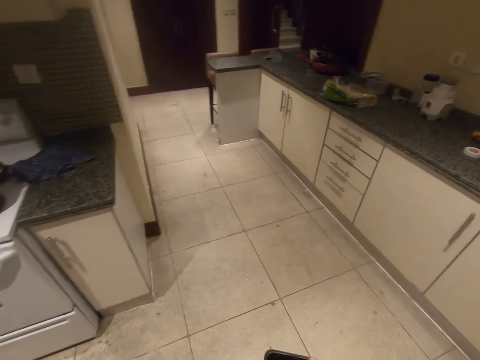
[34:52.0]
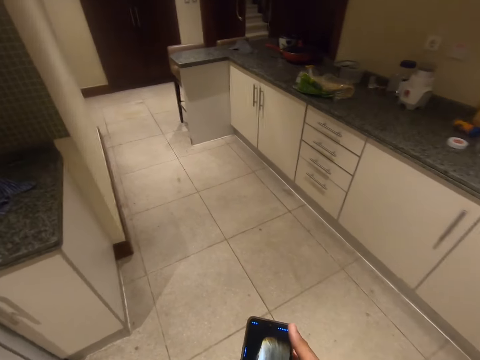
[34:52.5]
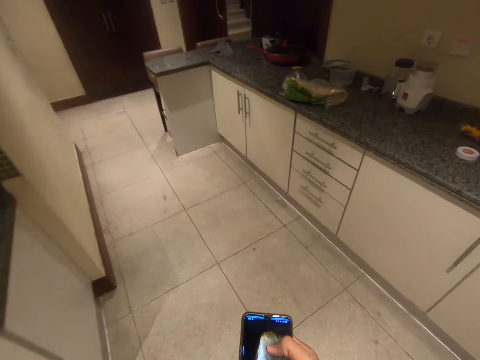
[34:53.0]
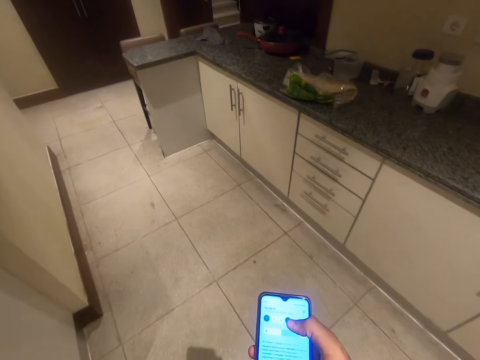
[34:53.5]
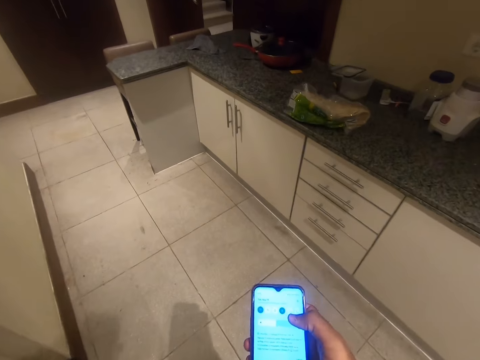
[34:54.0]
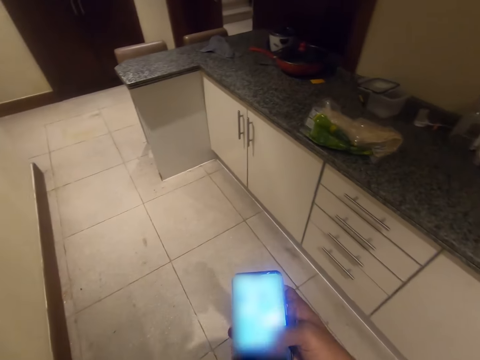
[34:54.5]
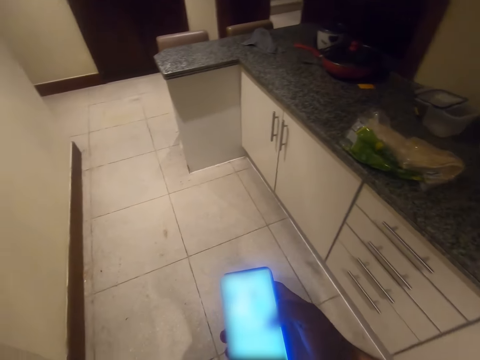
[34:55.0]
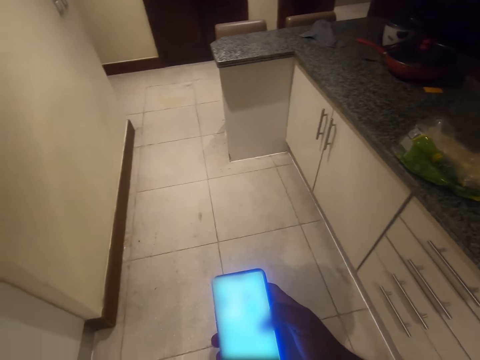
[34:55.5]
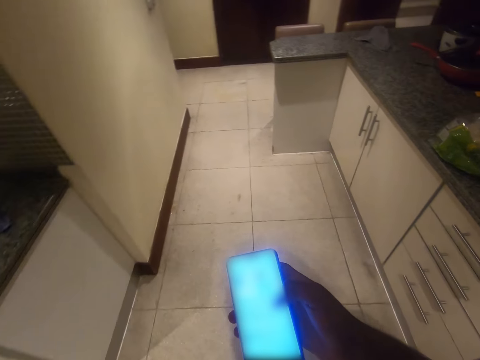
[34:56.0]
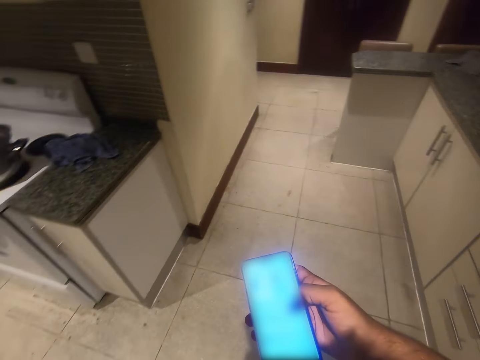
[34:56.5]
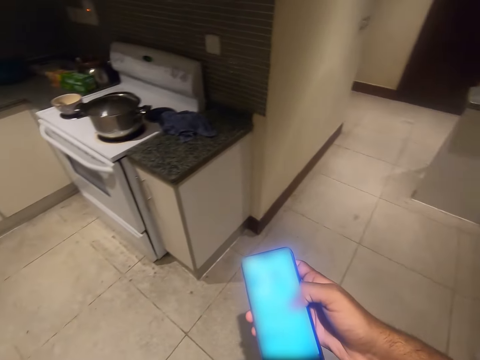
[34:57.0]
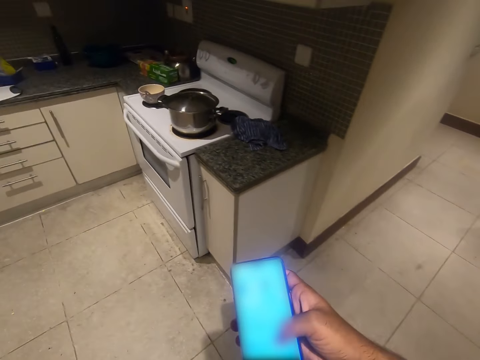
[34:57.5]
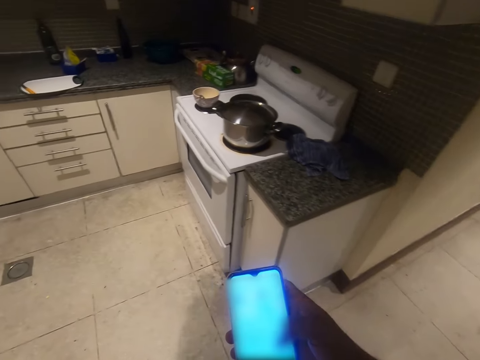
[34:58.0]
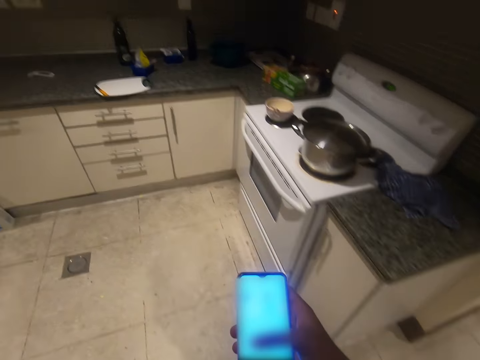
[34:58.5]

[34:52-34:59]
The camera wearer brings out his phone from his pocket with his right hand. He operates his phone with his right hand.

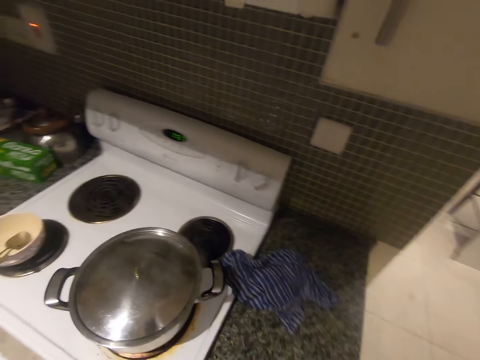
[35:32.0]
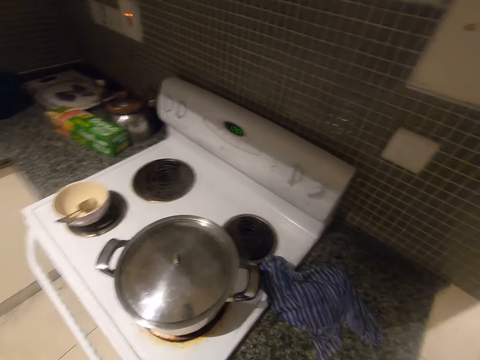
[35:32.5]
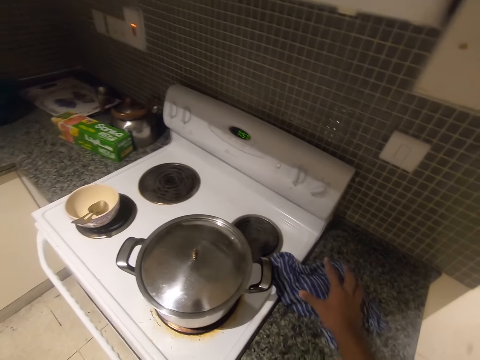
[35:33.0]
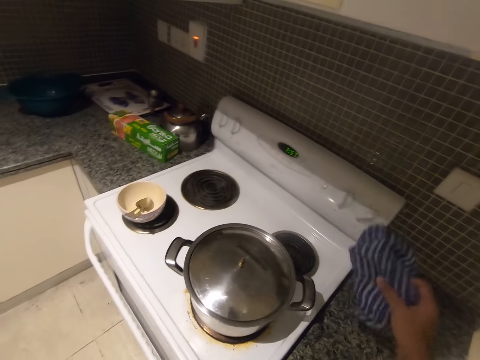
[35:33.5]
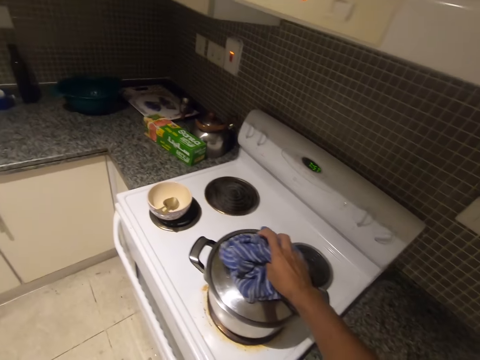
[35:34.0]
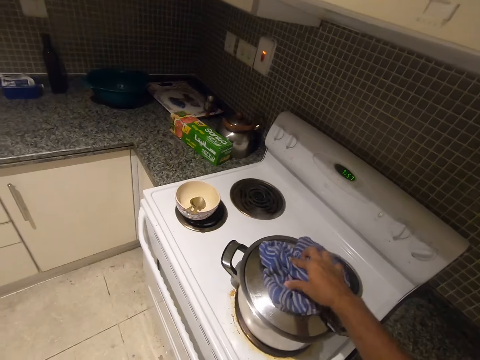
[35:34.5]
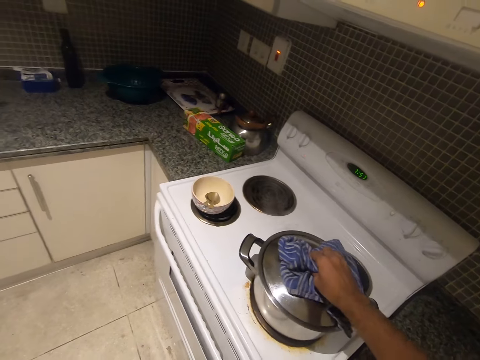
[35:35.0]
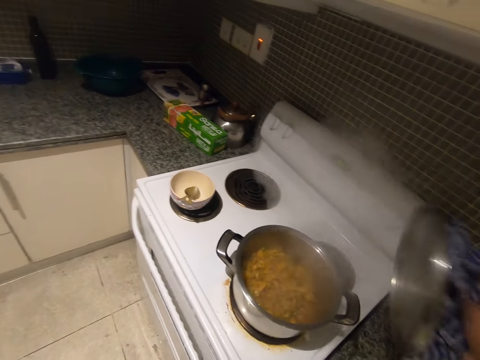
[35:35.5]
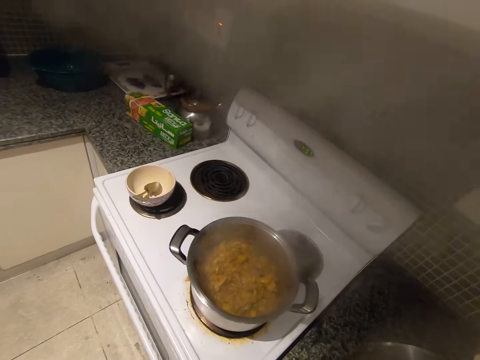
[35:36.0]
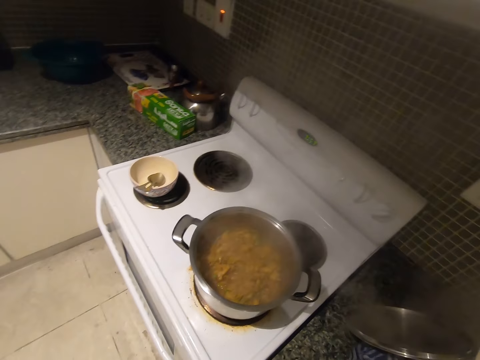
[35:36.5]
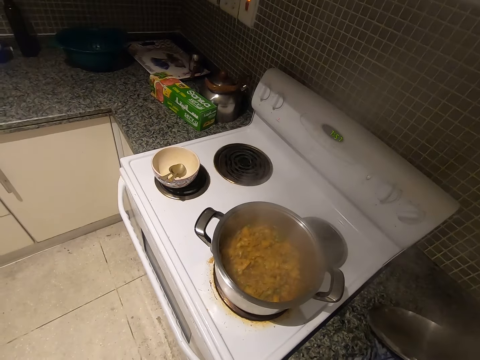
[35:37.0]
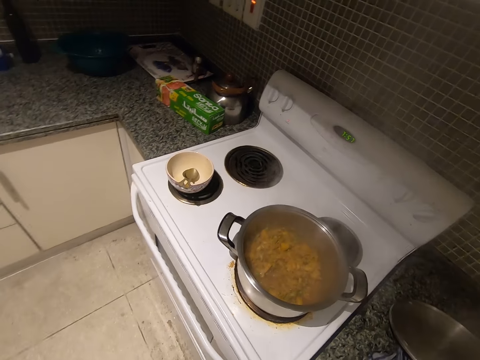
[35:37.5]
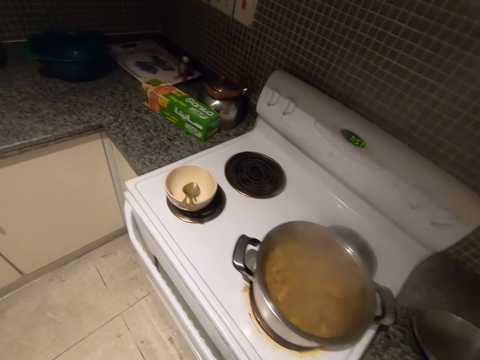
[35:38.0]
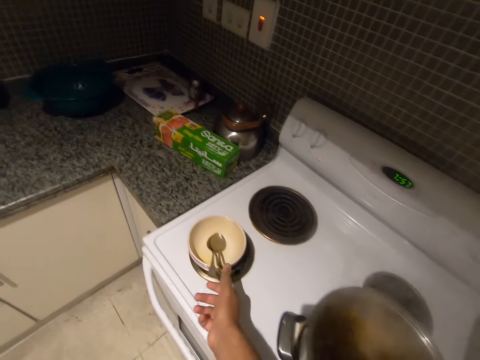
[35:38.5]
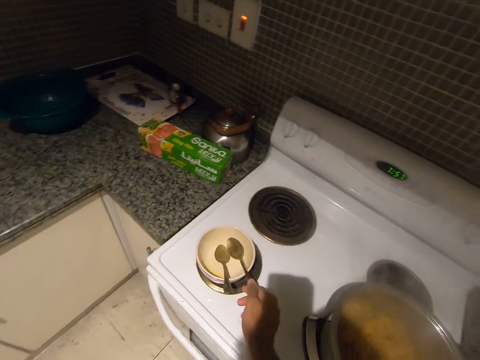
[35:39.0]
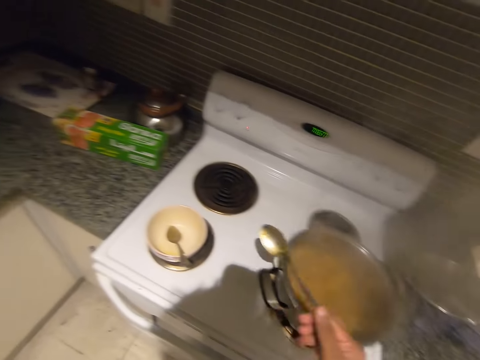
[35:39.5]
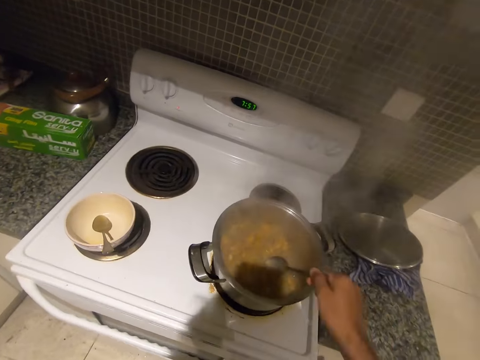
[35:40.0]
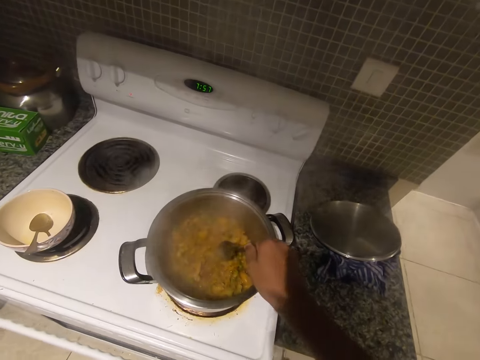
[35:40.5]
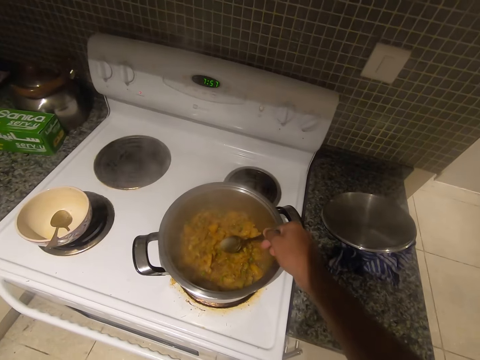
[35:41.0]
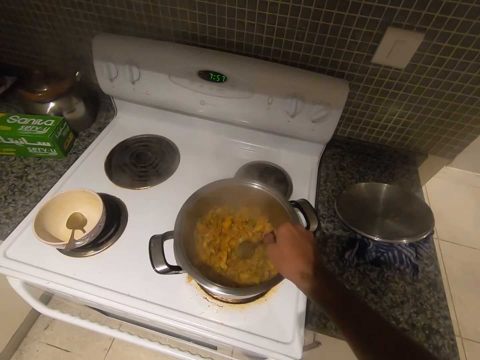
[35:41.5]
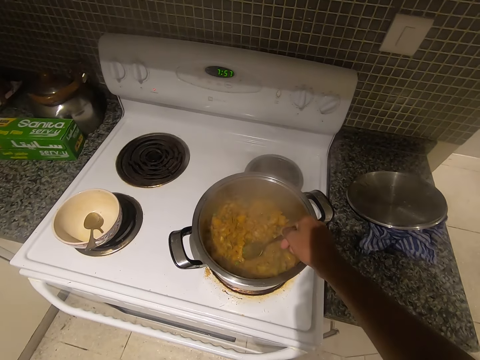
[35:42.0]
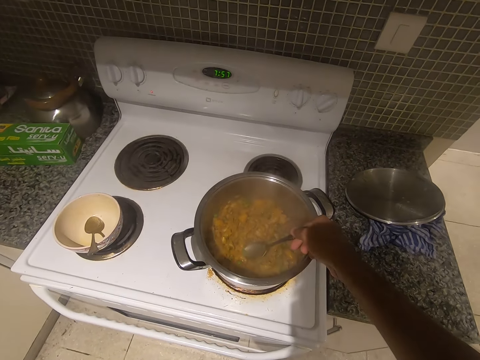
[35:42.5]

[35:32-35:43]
The camera wearer picks the rag from the kitchen's cabinet with his right hand. He places the rag on the cover of the pot with his right hand. He opens the pot with his right hand. He picks a spoon from the plate on the electric stove's burner with his right hand. He stirs the food. He takes a bit of the food with the spoon in his right hand.

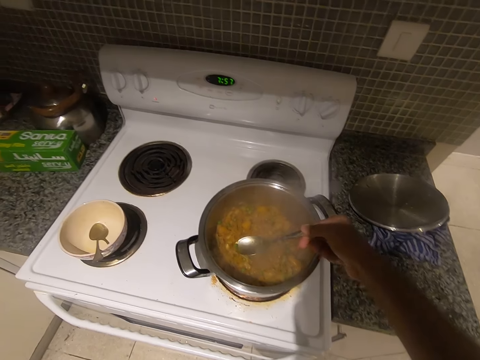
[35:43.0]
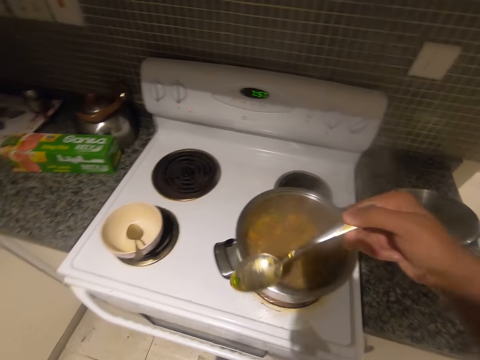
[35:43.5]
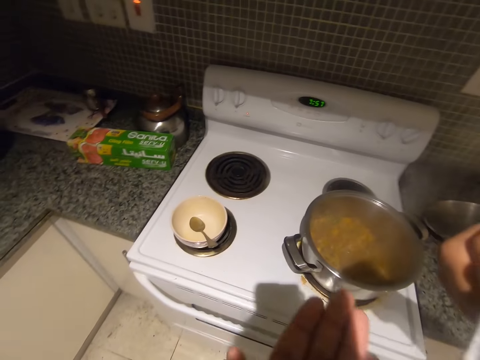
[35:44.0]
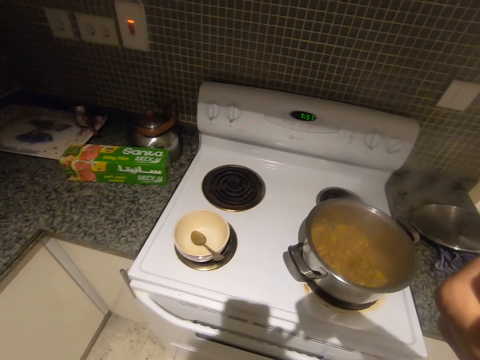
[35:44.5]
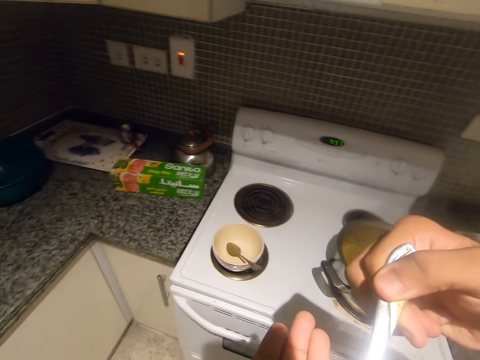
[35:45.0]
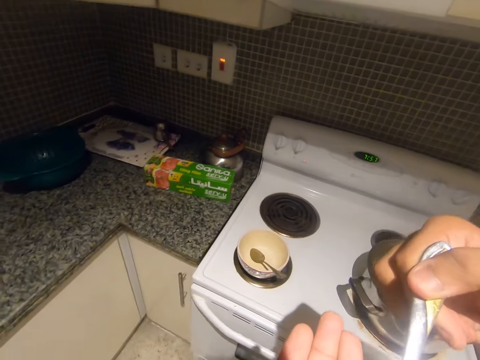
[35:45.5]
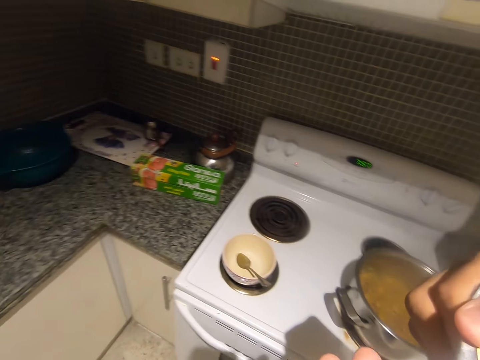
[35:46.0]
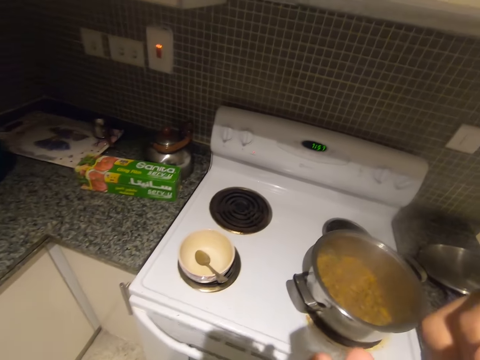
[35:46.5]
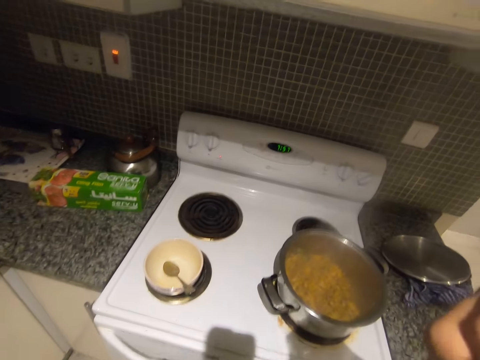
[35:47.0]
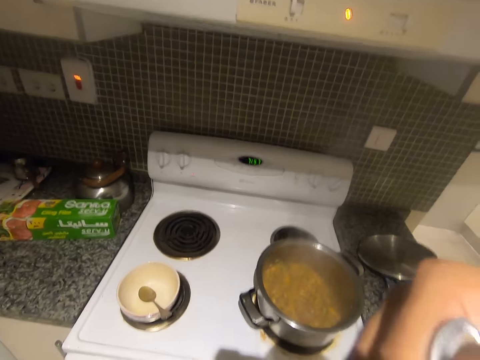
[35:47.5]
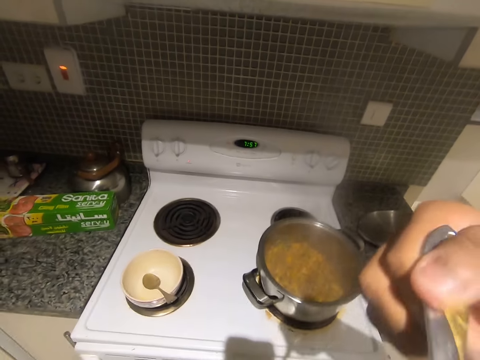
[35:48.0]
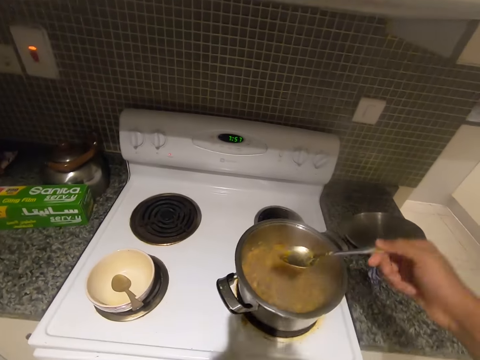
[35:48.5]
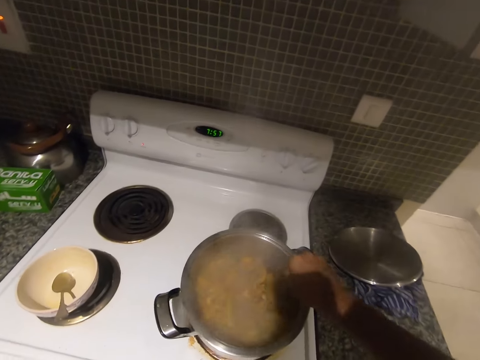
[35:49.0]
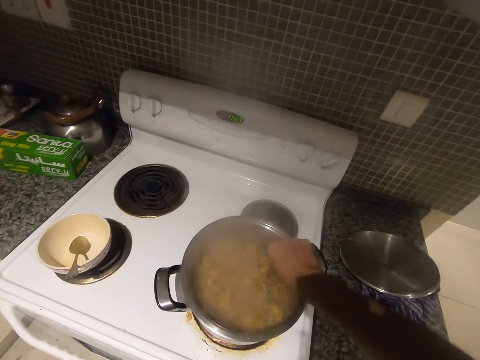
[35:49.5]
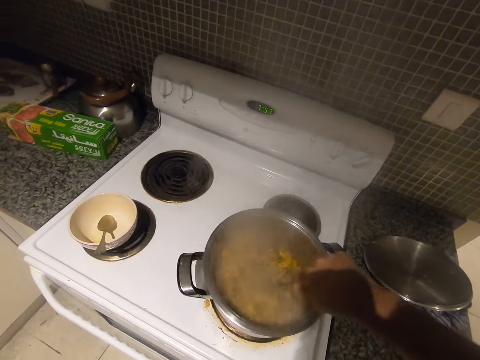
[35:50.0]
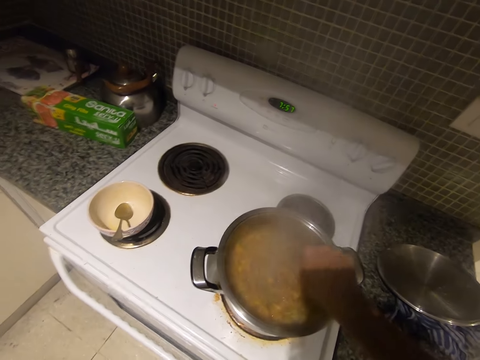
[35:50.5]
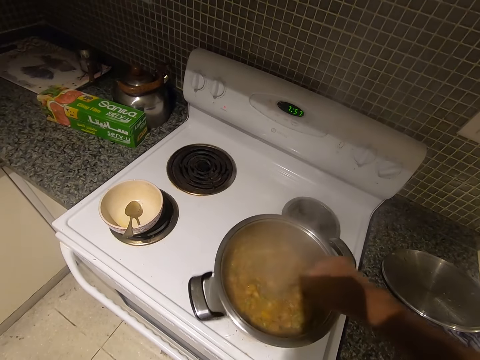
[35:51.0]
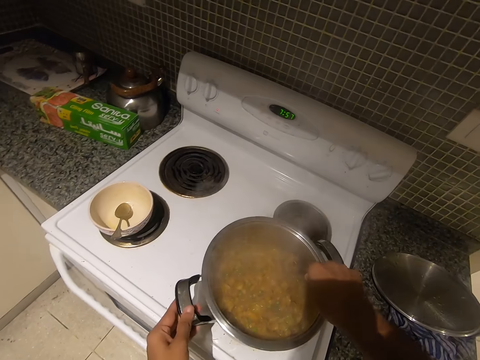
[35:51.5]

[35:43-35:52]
The camera wearer raises his right hand towards his mouth. He raises his left hand towards his chin. He lowers the spoon into the pot with his right hand. He stirs the food with the spoon in his right hand. He holds the handle of the pot with his left hand. He adjusts the pot with his left hand.
